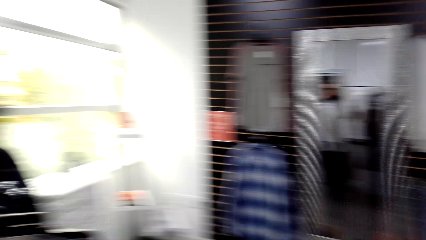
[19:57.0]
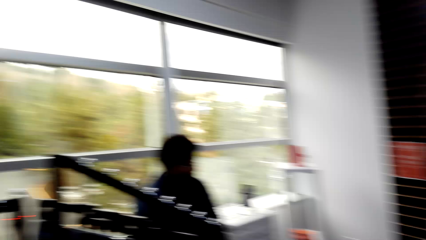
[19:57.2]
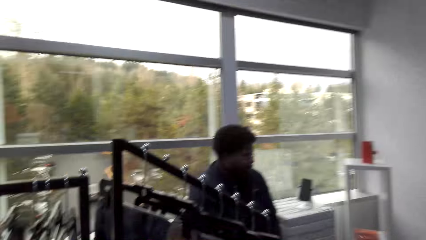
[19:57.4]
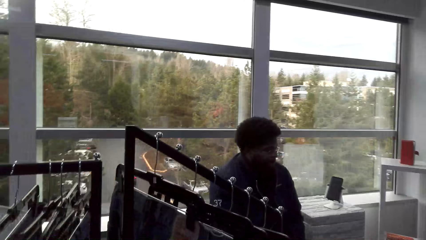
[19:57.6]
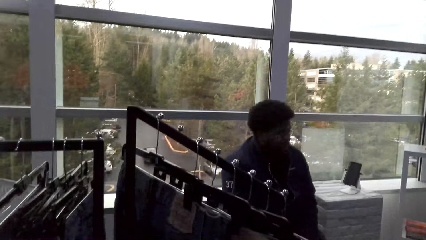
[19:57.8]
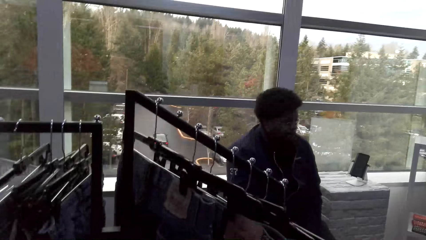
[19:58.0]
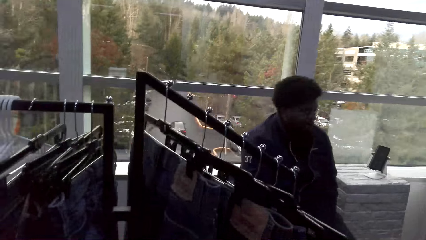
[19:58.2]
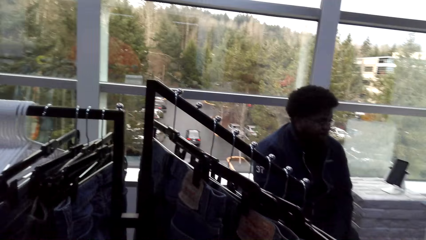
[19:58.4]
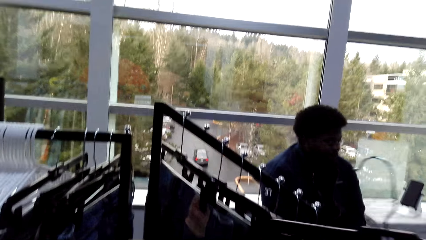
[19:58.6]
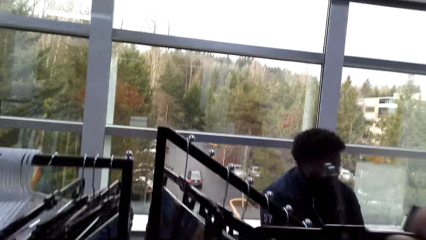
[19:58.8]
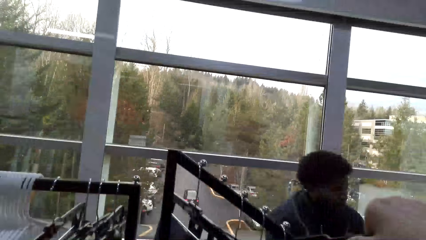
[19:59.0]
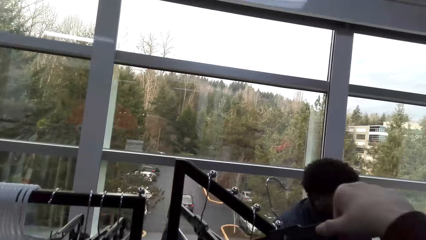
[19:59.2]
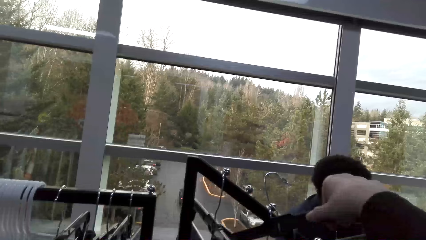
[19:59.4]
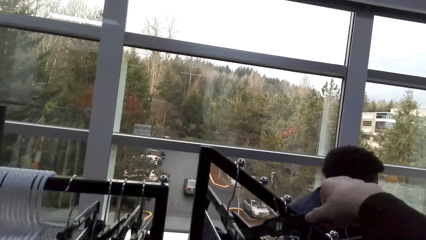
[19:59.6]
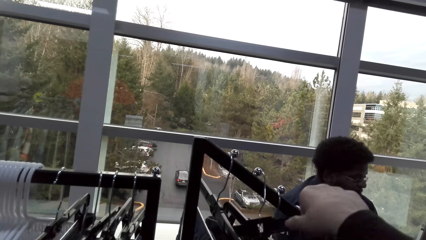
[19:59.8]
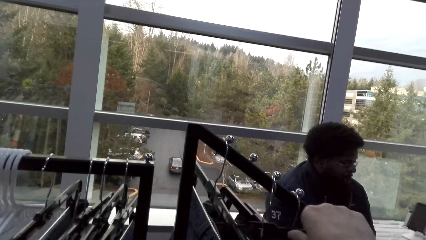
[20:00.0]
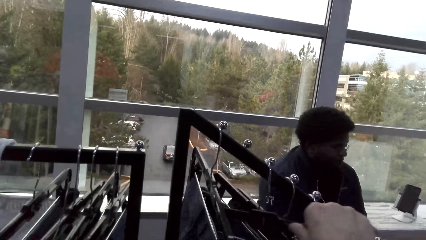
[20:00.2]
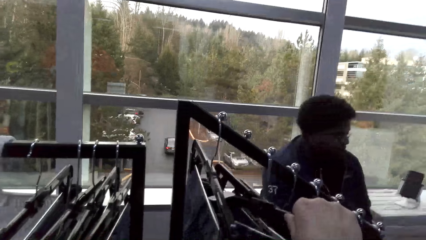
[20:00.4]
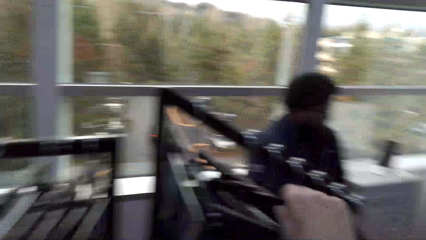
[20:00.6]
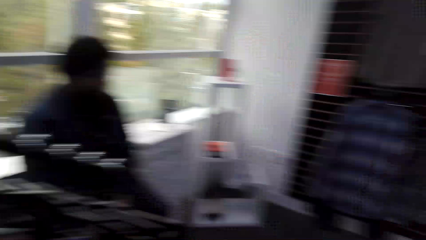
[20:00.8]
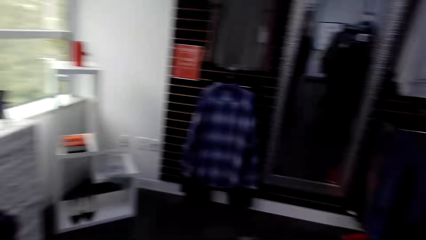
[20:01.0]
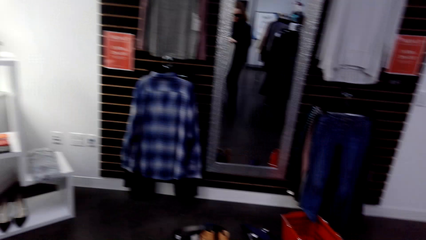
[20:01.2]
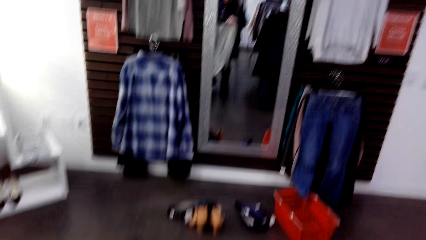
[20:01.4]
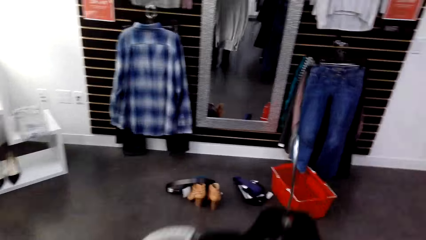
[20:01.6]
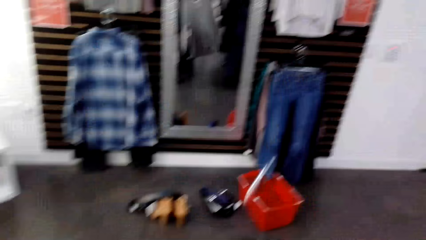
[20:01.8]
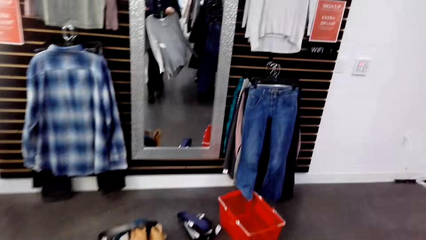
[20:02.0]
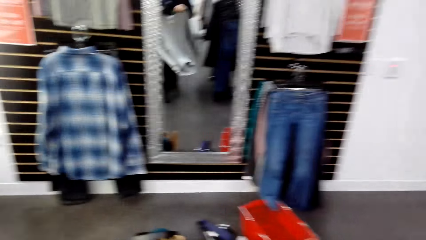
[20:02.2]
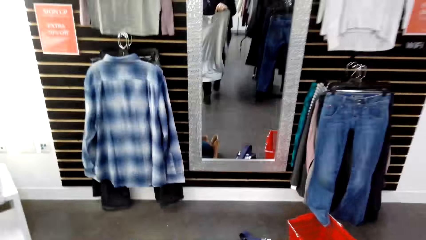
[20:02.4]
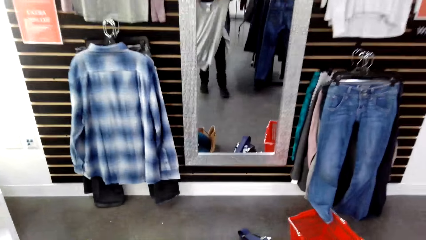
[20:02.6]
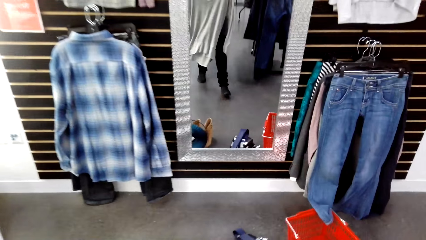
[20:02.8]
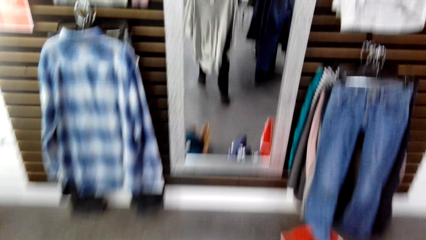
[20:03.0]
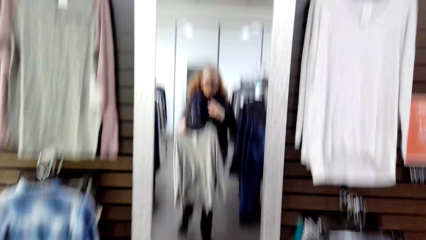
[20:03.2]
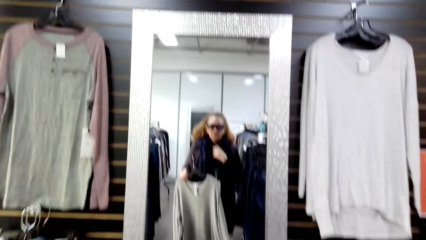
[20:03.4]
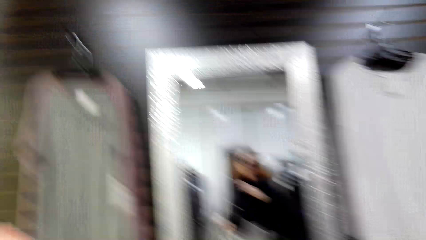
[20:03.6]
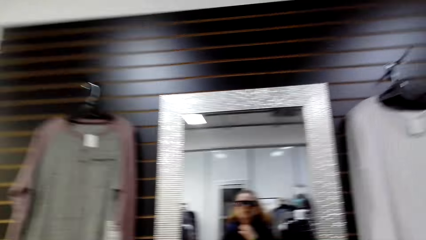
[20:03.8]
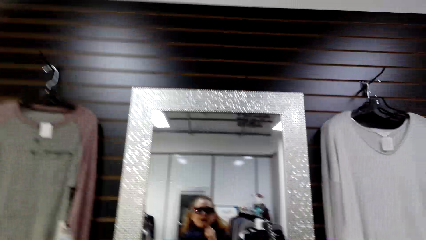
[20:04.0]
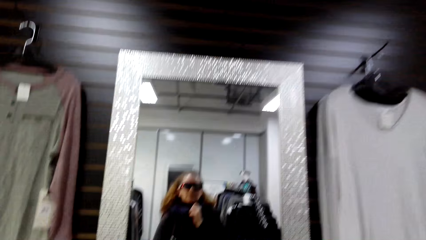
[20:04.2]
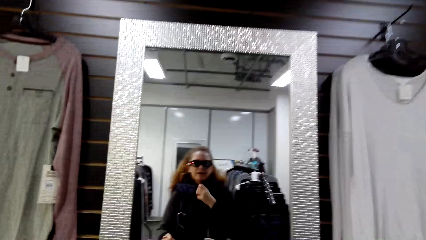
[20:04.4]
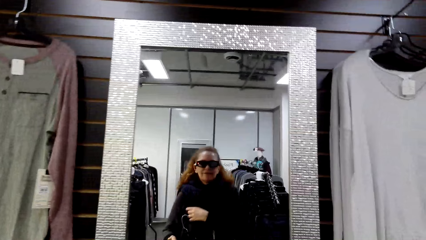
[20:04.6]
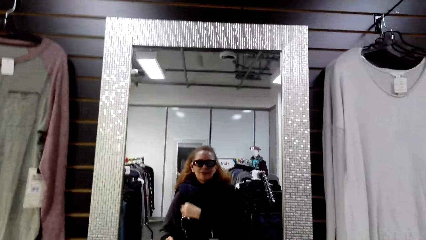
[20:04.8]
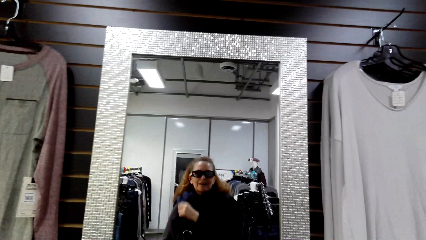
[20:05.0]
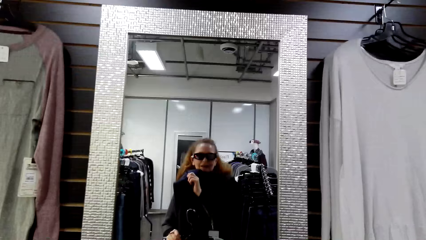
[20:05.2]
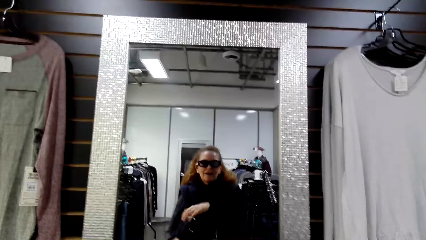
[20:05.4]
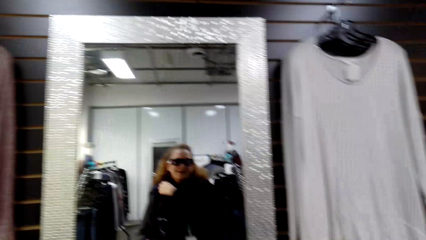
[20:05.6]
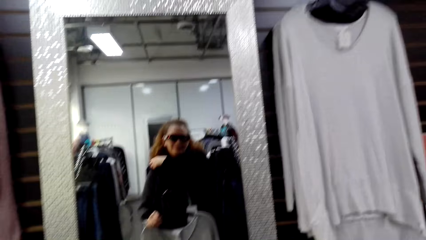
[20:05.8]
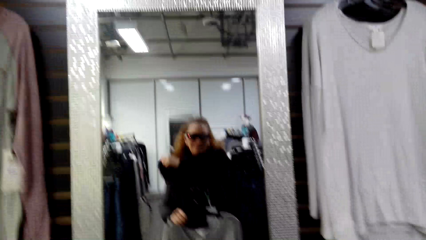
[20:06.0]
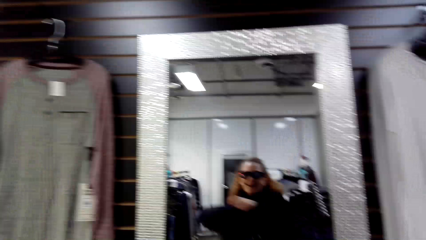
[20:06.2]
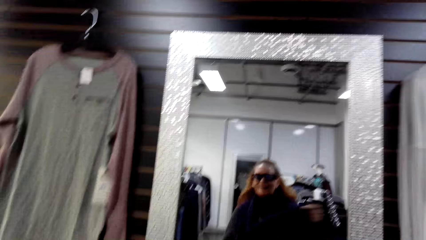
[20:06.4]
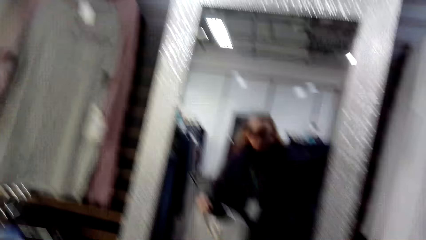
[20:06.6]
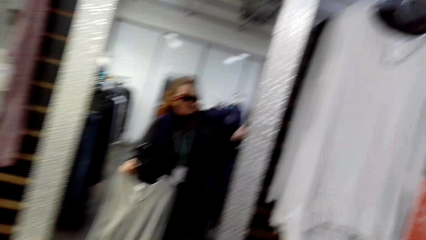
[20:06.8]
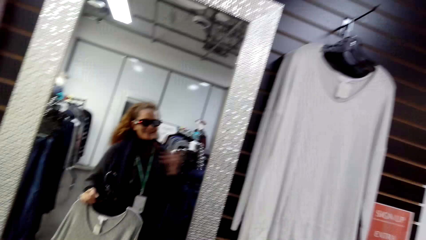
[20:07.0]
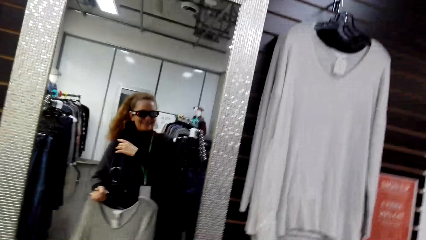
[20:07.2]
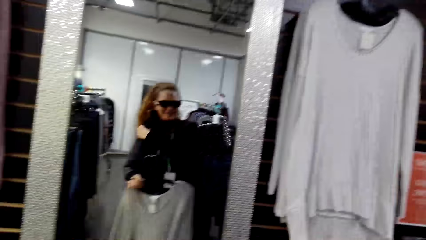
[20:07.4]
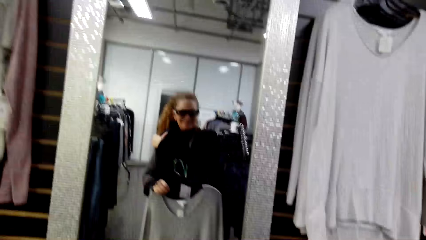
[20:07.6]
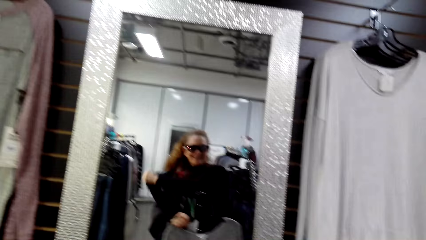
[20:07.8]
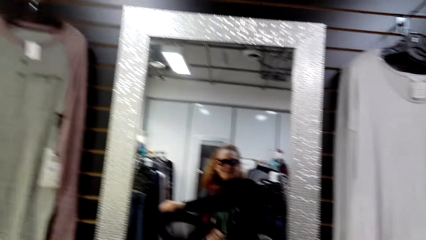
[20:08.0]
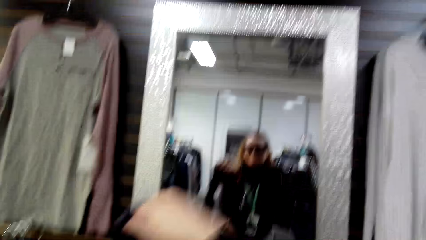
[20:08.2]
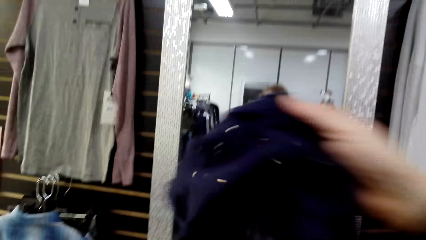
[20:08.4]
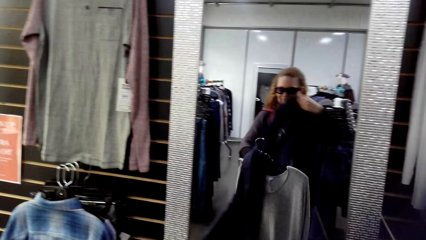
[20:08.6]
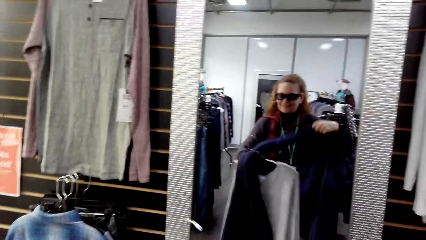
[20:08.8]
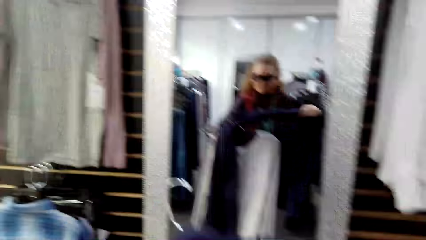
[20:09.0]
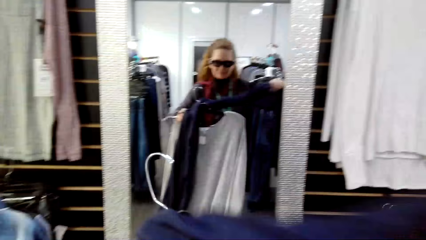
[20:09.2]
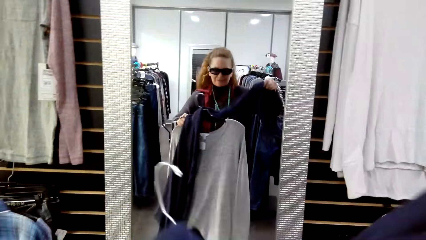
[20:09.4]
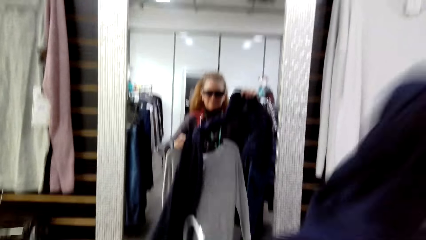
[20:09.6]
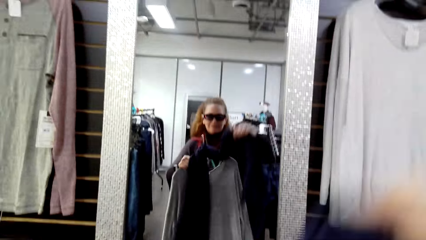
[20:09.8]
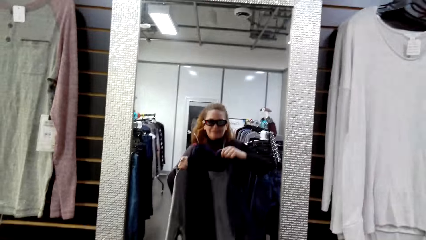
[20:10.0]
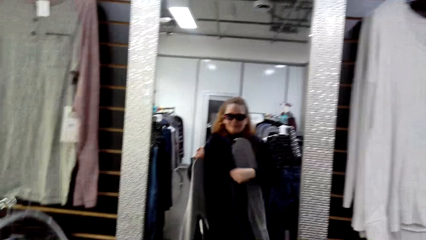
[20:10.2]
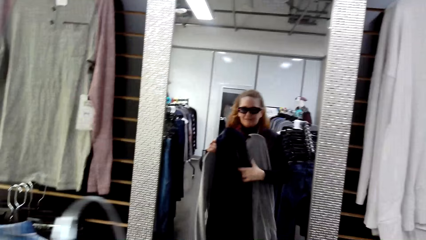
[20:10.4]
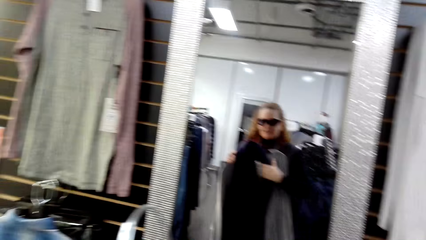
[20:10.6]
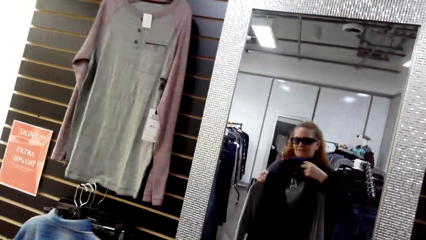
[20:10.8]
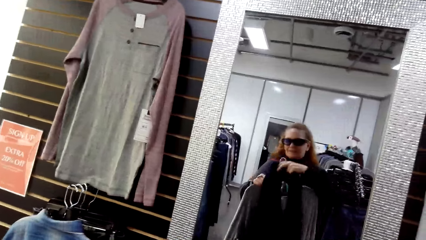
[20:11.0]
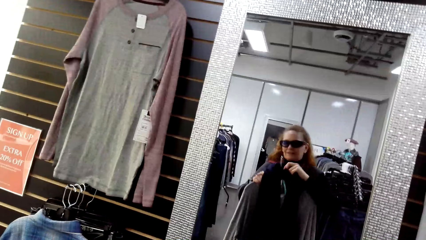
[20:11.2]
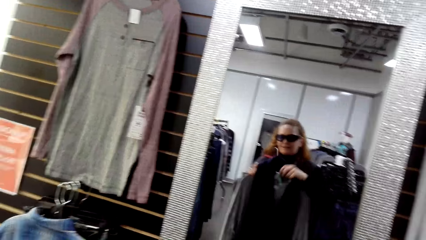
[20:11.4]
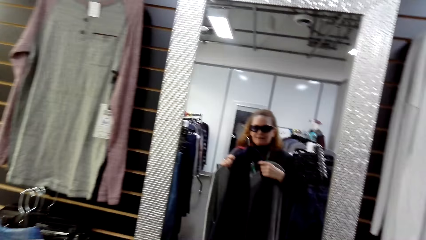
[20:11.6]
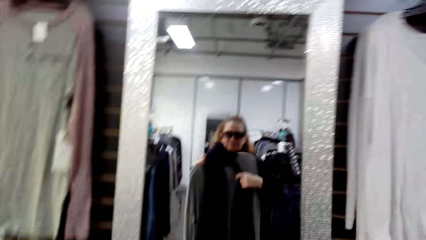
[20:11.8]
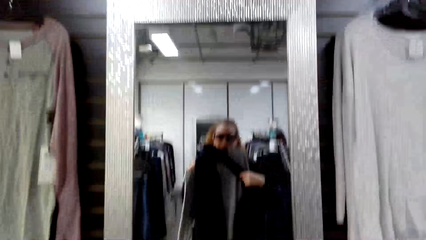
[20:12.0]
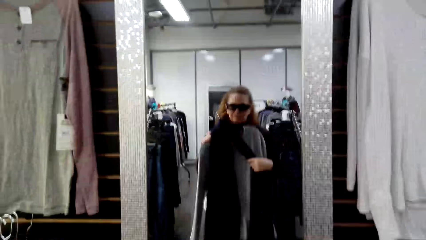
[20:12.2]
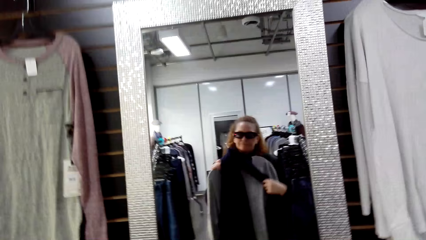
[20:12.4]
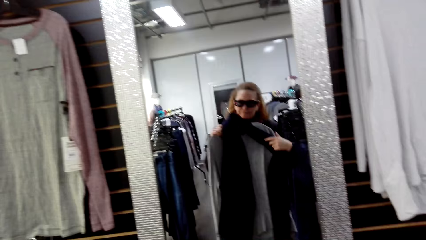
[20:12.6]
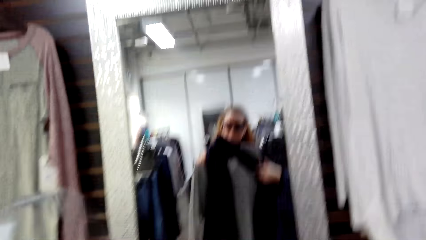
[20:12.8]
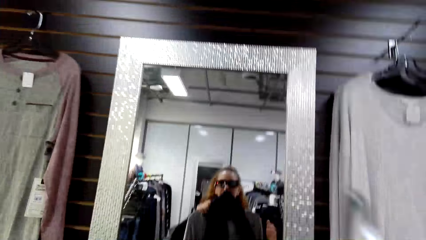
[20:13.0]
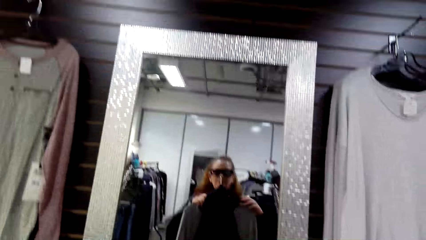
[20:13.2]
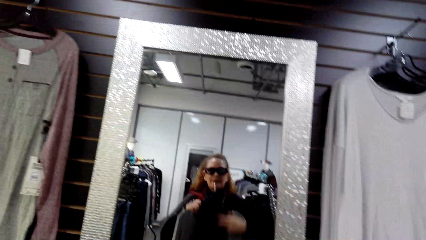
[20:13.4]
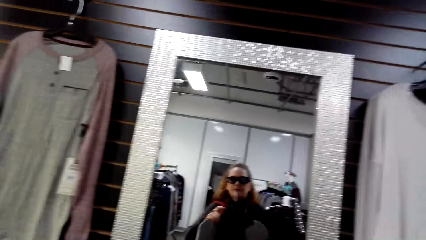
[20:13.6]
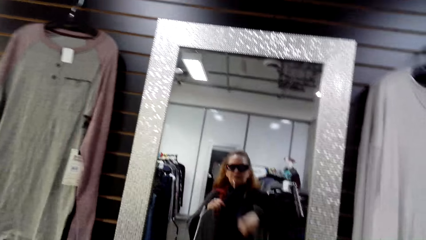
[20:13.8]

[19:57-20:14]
A man sits on a chair in the clothing store. The camera wearer looks around the clothes store. They hang a cloth on the hanger stand. They walk around in the clothing store. They hold the cloth in the store. They look at the mirror. They fit the cloth in the store. They hold the cloth in the store. They touch a scarf.
